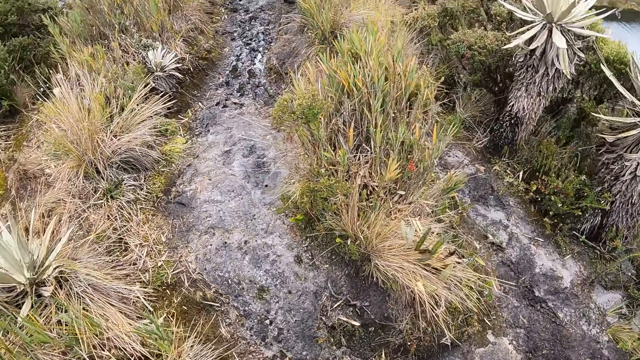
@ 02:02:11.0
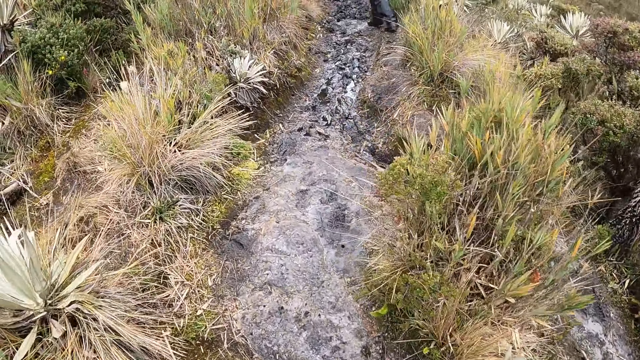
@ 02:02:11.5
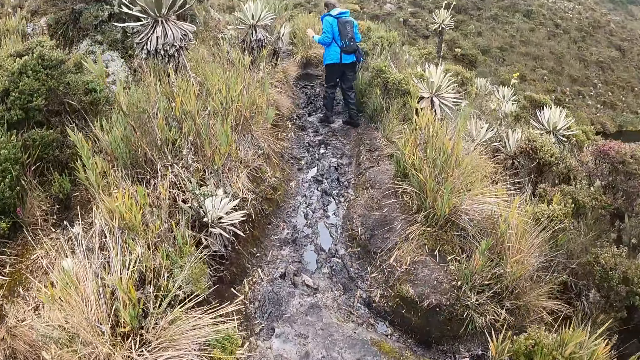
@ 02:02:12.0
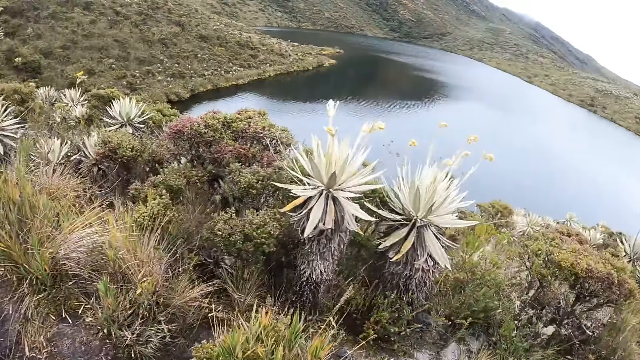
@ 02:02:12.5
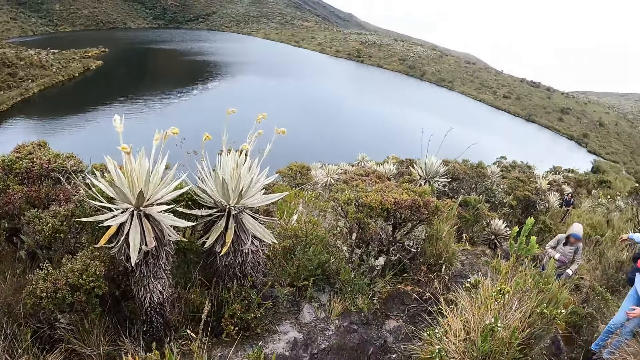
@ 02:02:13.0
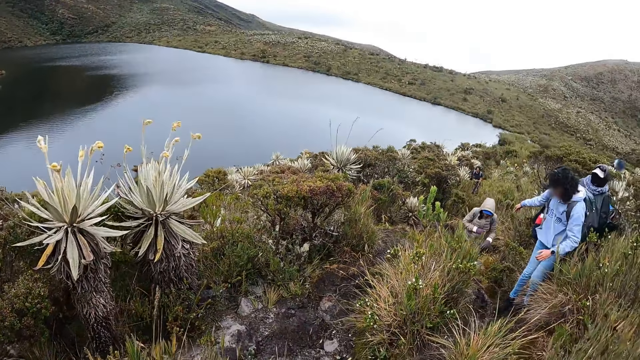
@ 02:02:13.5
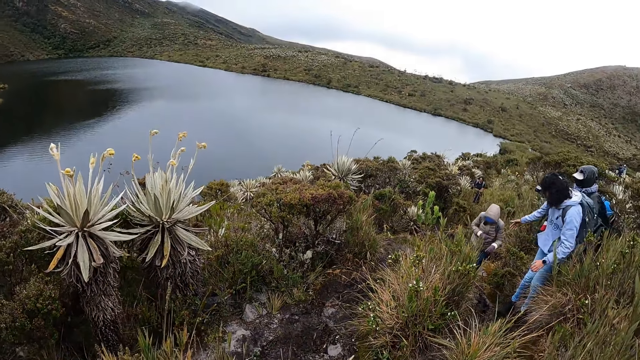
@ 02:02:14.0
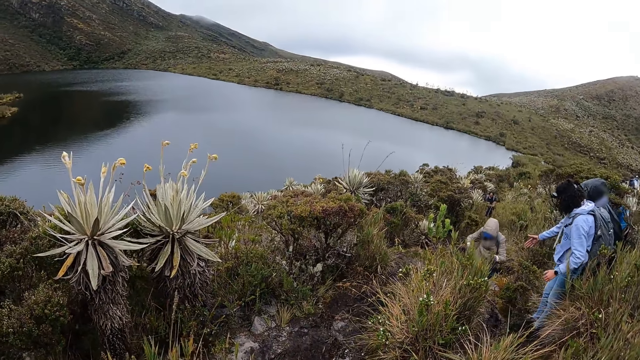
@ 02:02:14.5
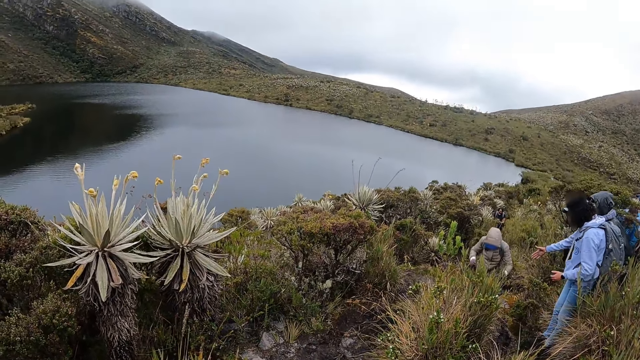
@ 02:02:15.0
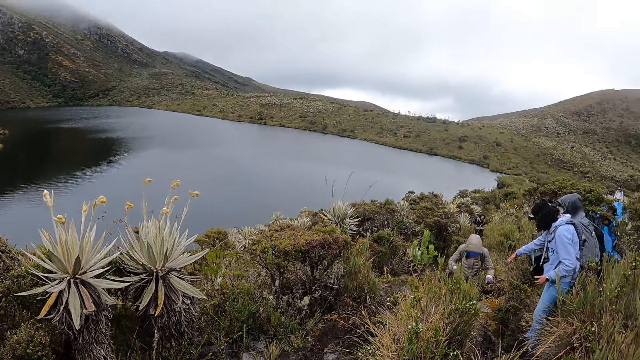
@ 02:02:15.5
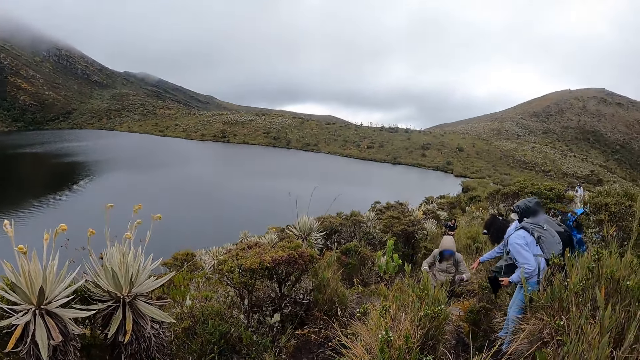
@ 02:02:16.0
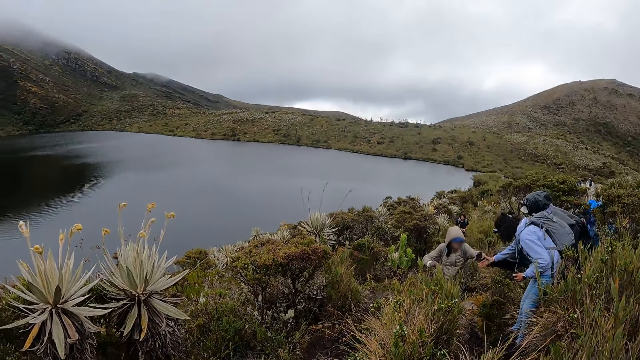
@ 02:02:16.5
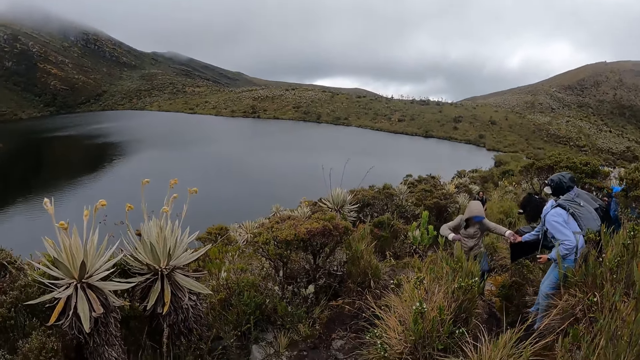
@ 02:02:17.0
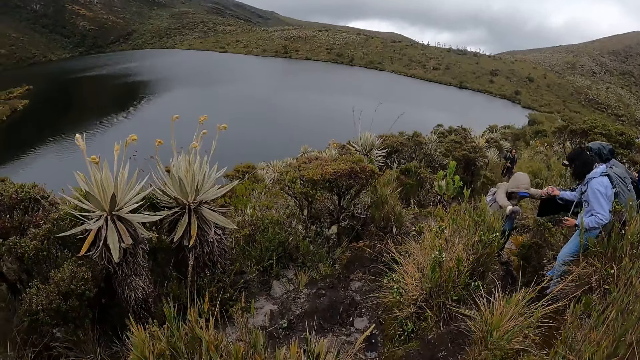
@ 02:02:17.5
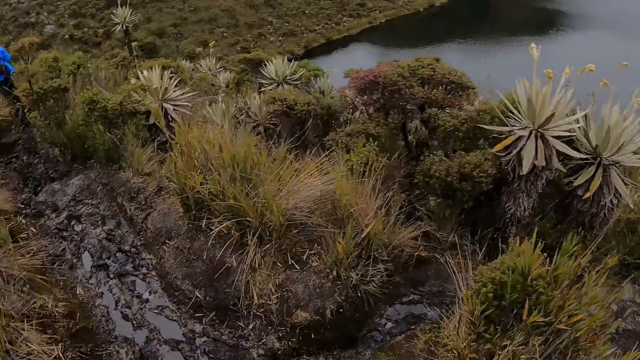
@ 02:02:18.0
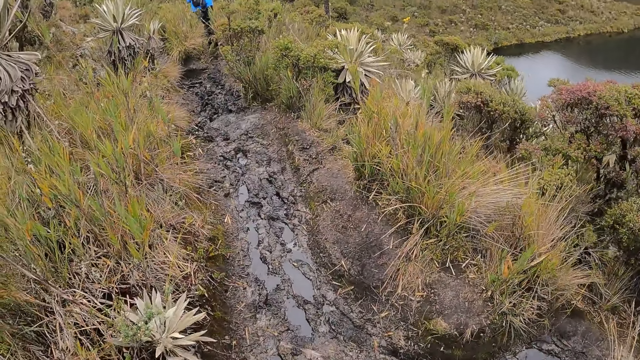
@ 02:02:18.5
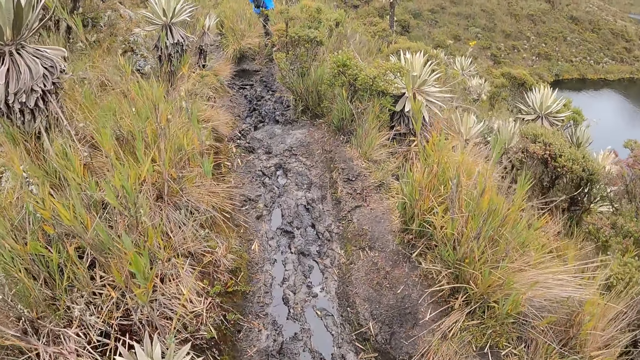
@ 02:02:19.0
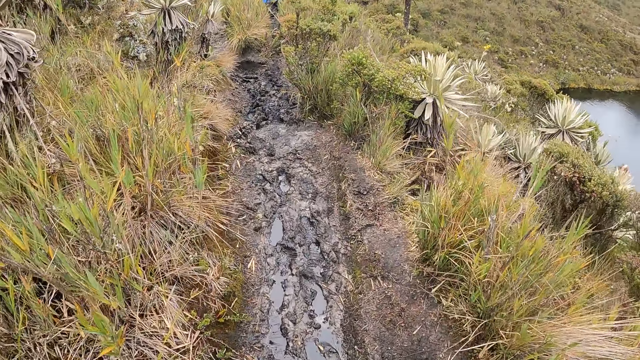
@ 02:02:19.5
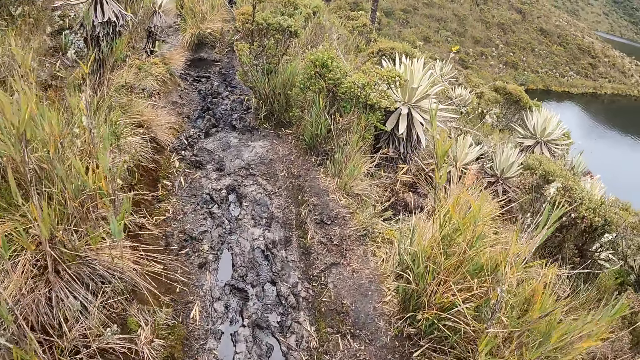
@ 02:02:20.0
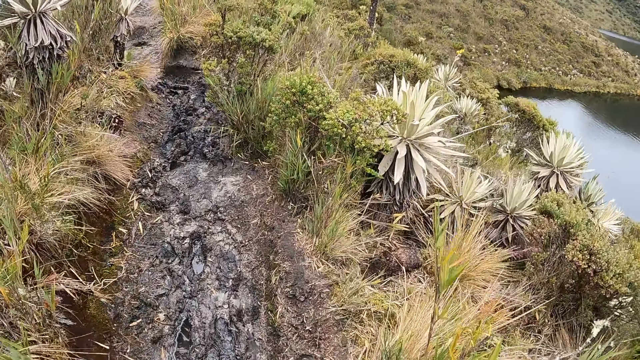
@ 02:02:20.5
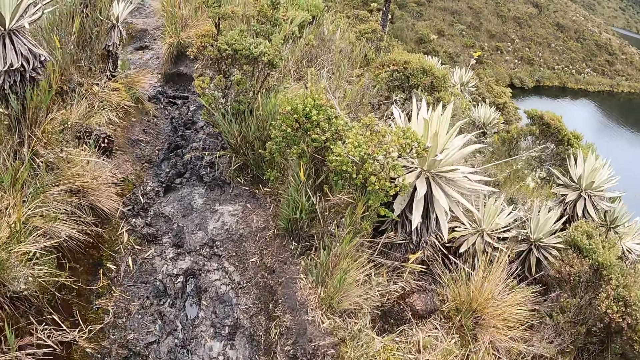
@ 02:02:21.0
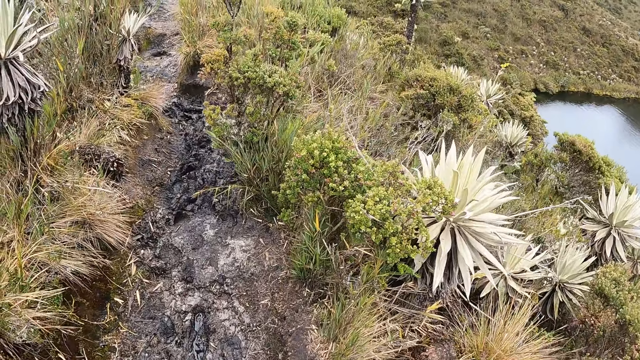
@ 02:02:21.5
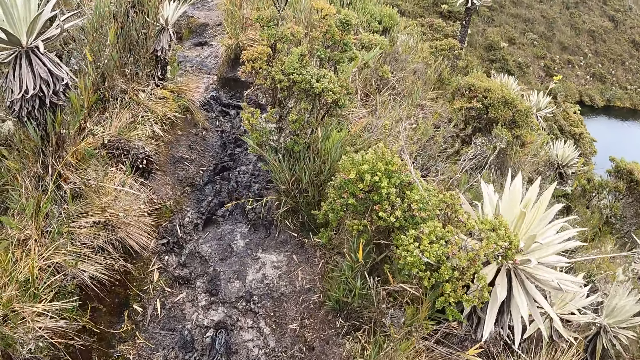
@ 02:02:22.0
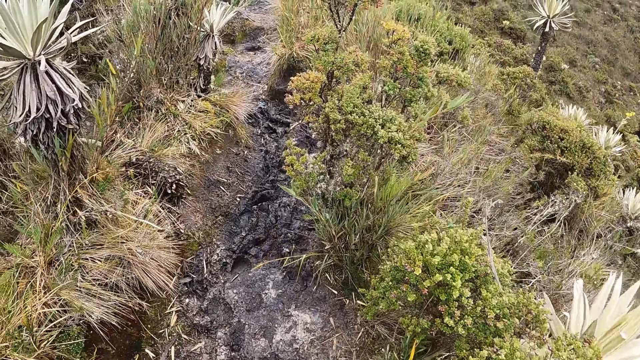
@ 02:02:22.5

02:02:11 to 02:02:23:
The camera wearer looks at the water. The woman places her left hand on another woman's right hand. The camera wearer walks on the pathway.

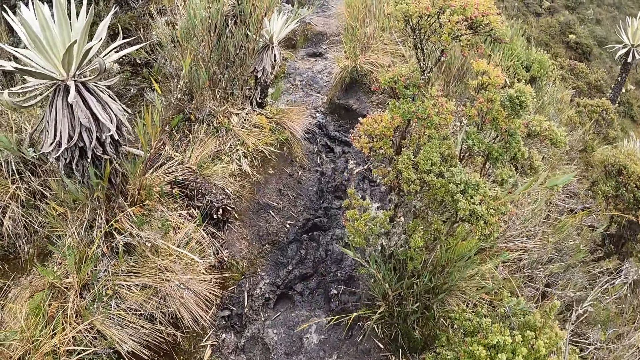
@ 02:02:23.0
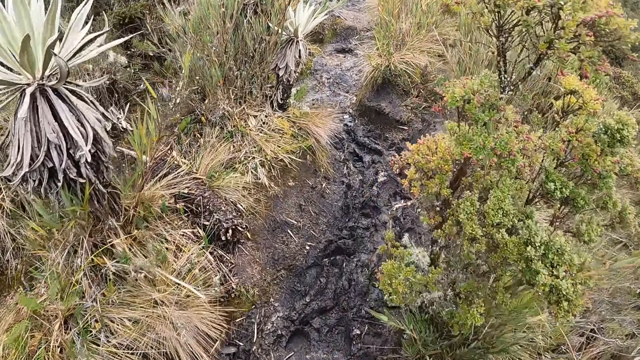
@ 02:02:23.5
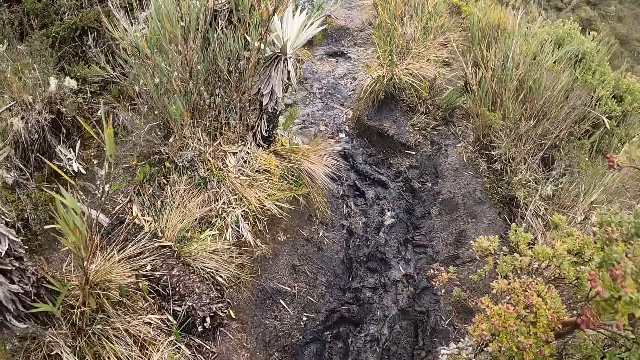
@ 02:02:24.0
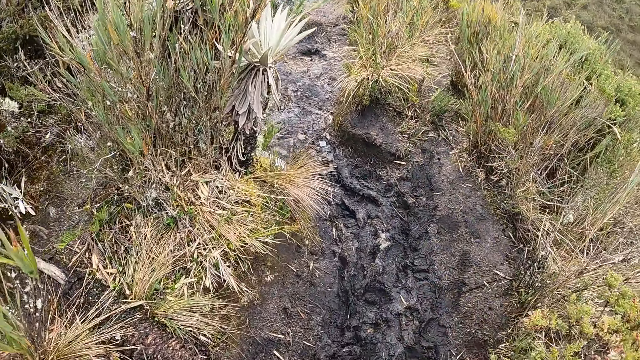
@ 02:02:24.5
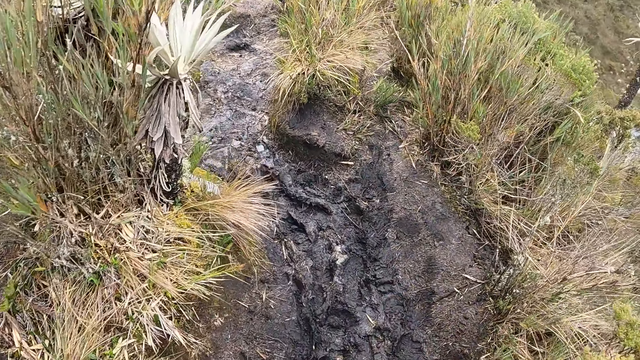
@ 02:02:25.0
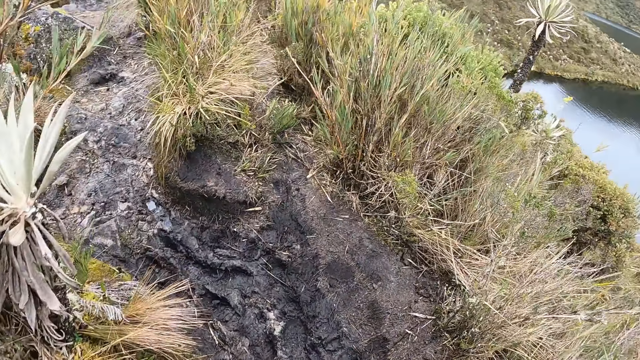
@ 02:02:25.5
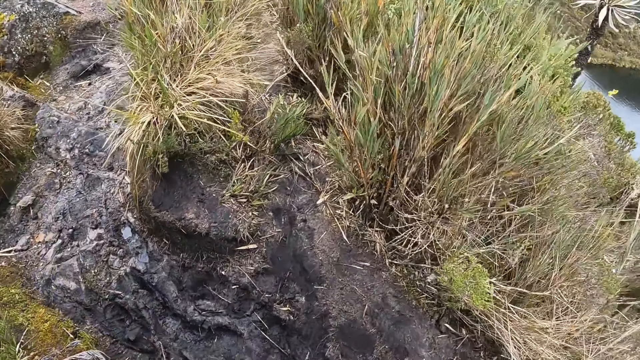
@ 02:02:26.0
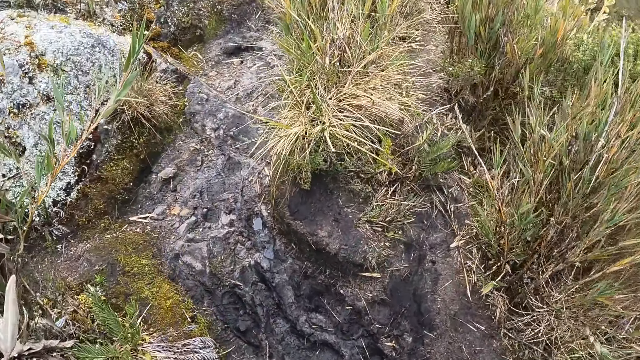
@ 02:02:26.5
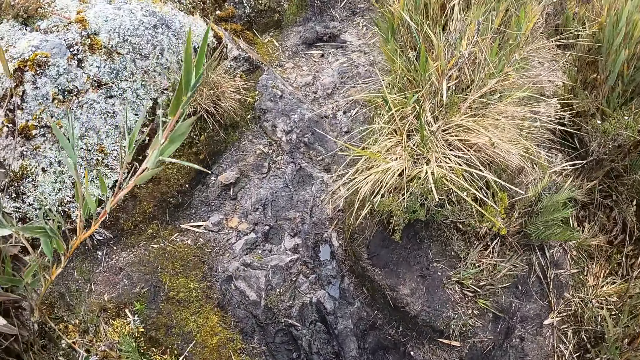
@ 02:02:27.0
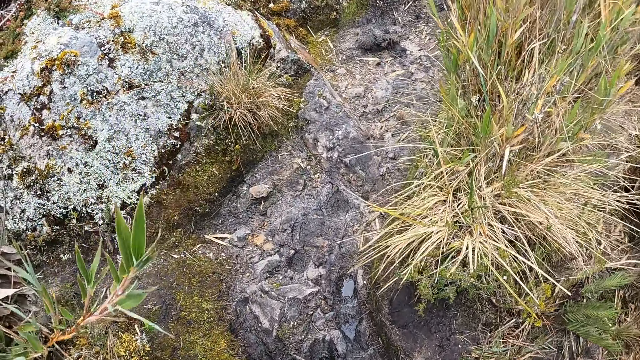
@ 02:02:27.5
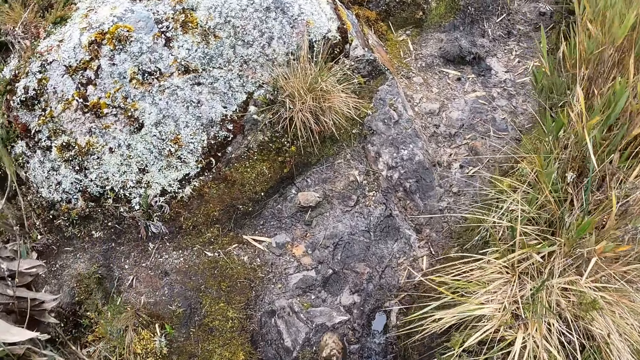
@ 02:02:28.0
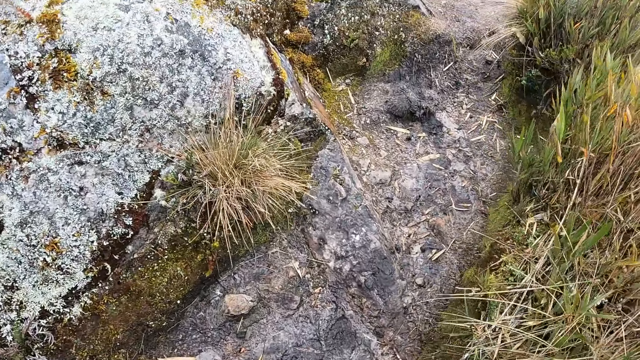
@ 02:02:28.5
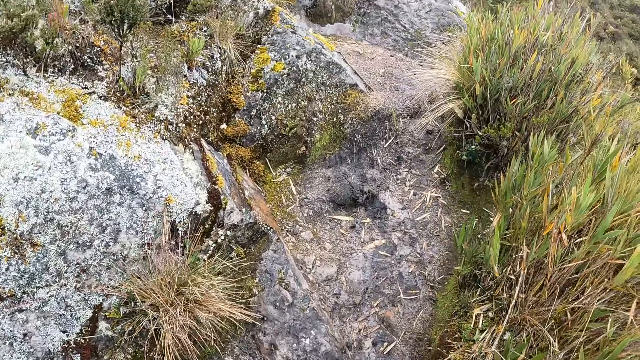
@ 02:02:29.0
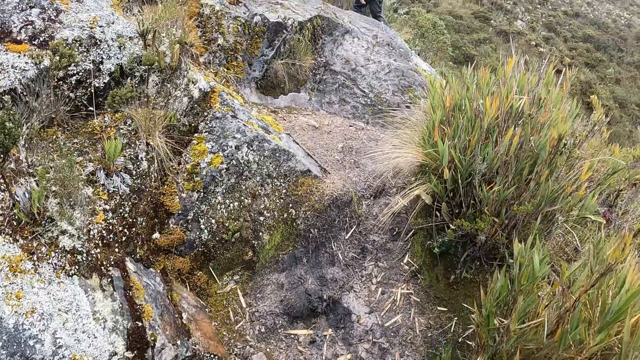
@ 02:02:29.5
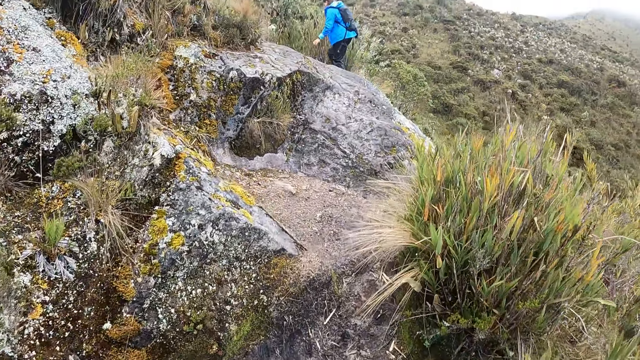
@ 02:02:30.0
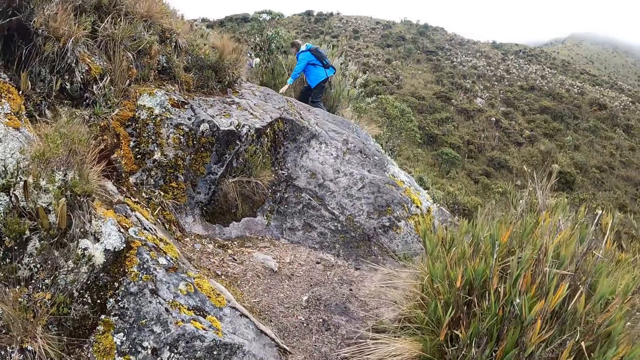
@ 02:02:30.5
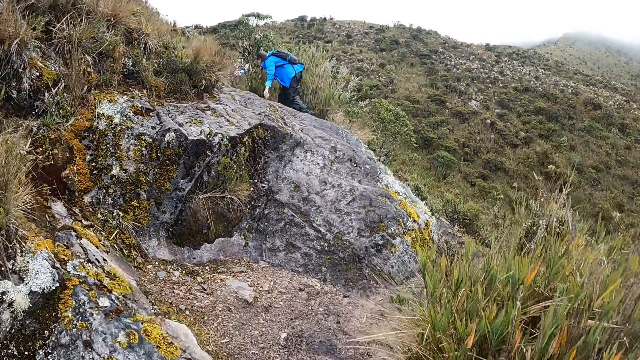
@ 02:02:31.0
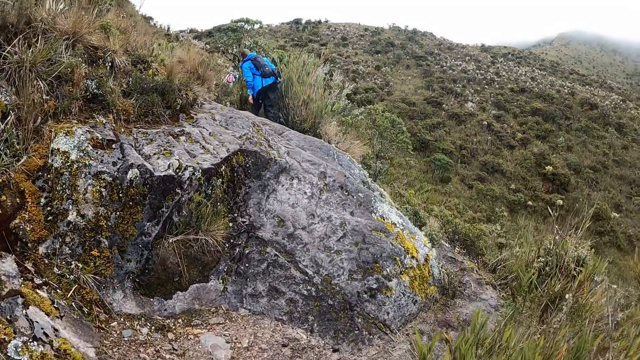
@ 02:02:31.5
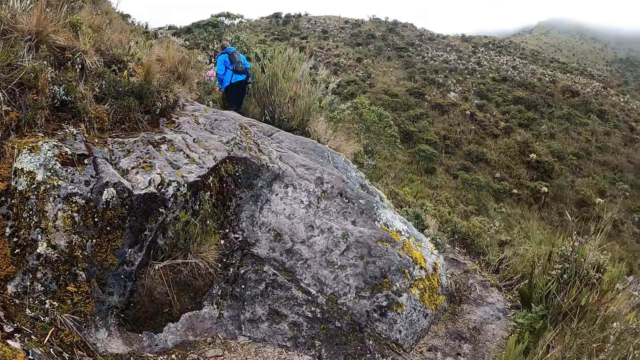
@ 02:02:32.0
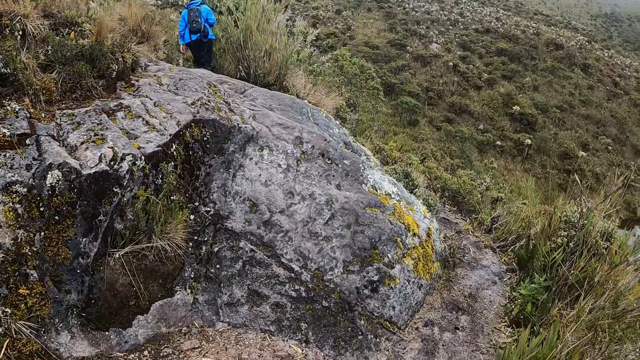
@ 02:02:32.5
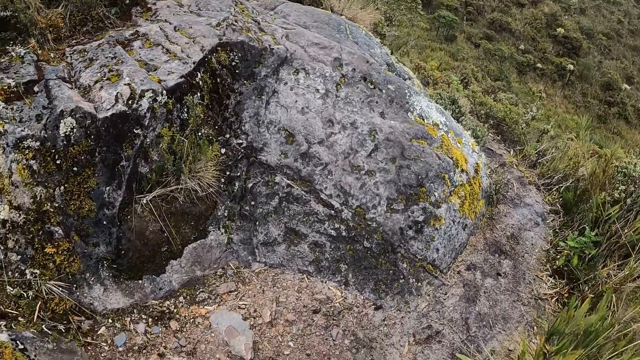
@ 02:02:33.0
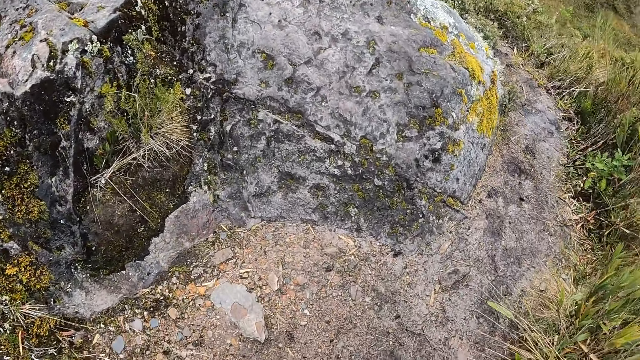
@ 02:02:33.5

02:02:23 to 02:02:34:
The woman places her left hand on a rock.
